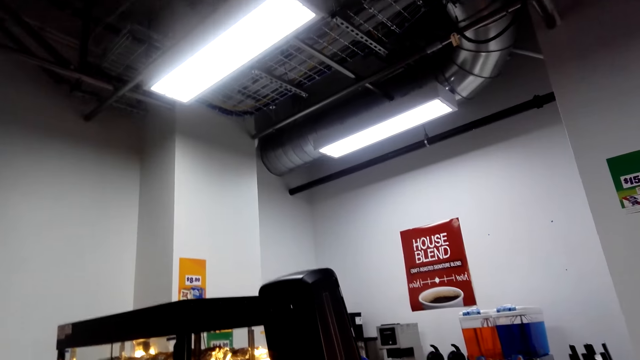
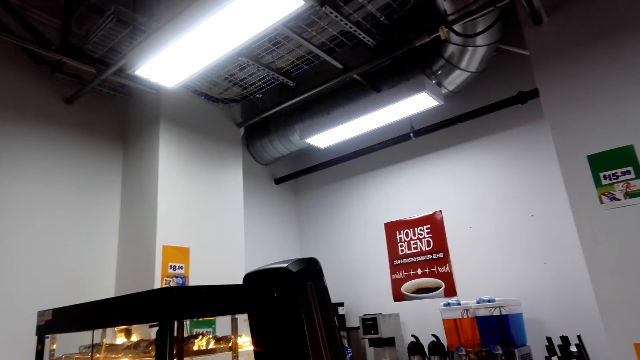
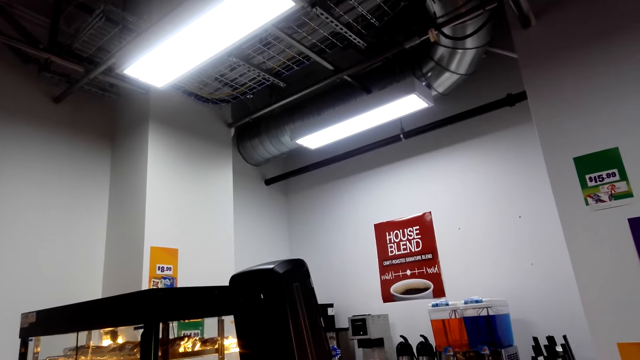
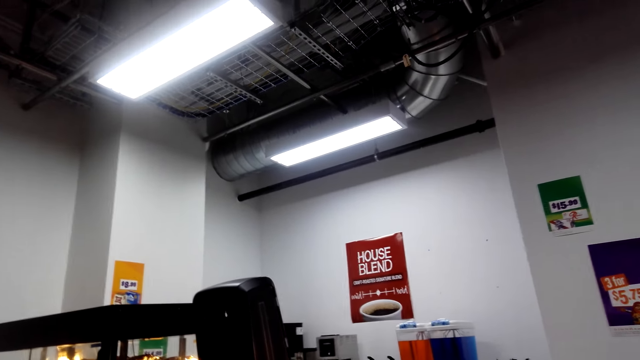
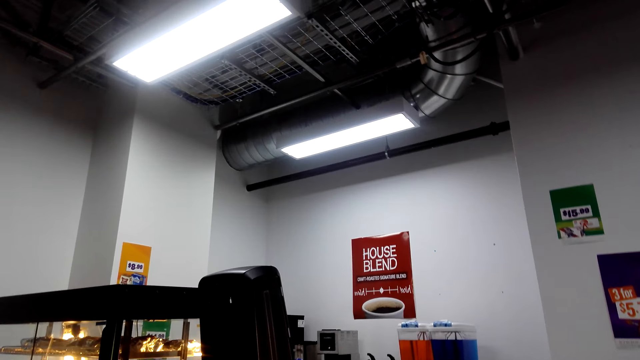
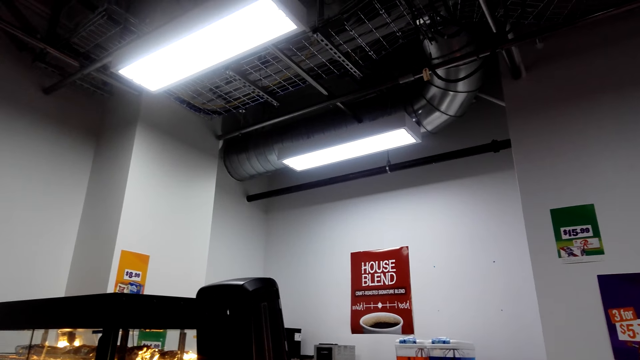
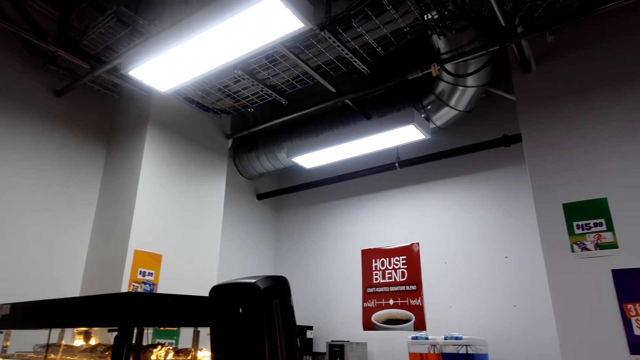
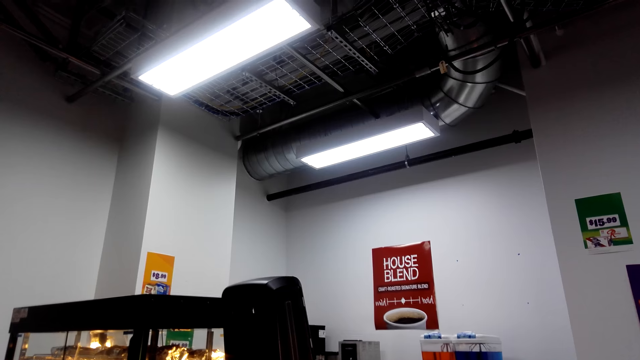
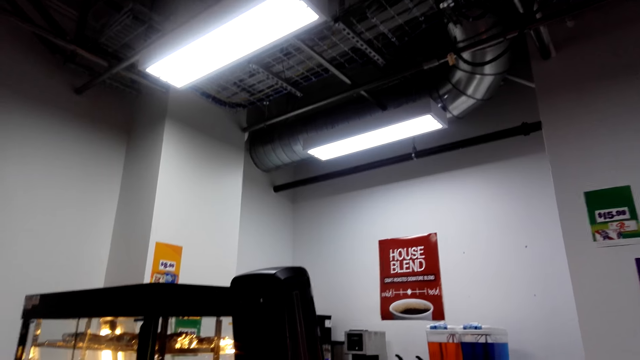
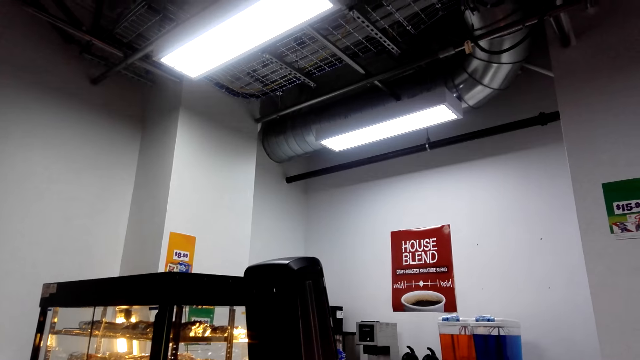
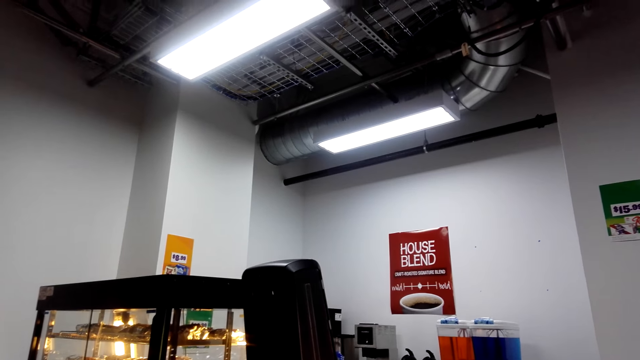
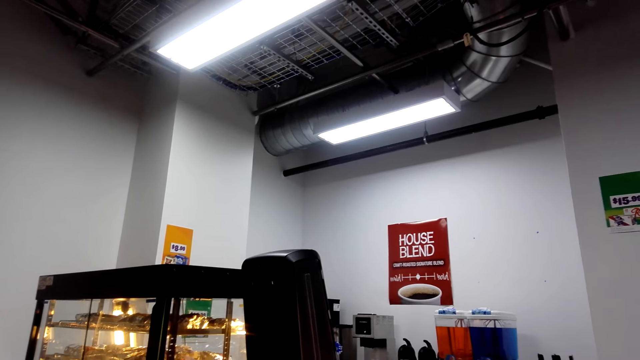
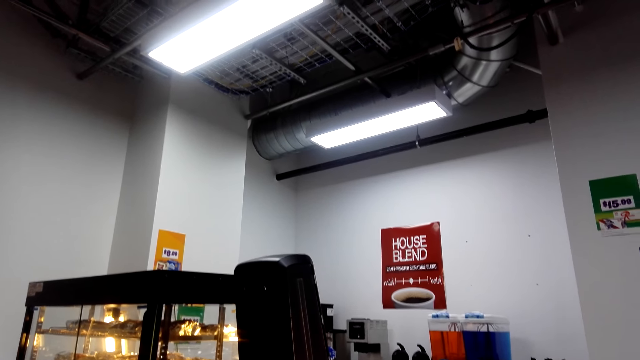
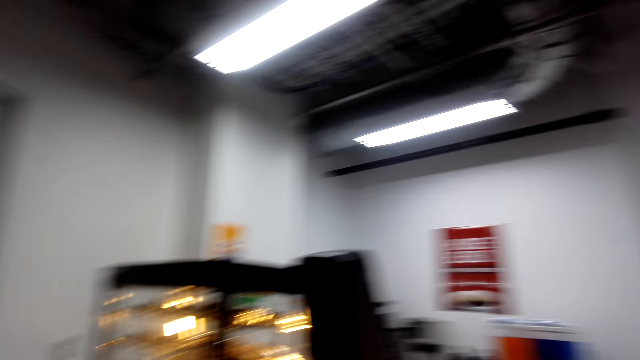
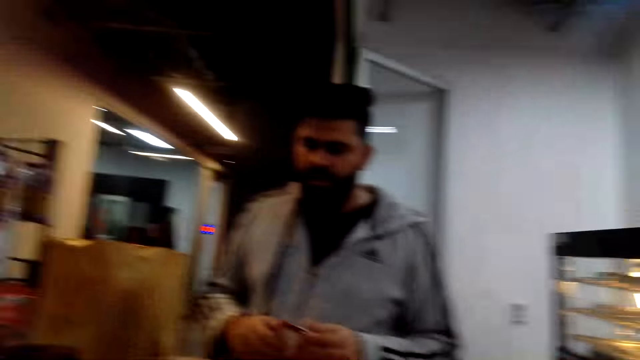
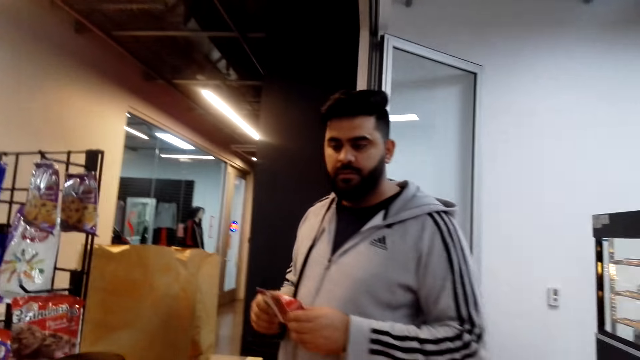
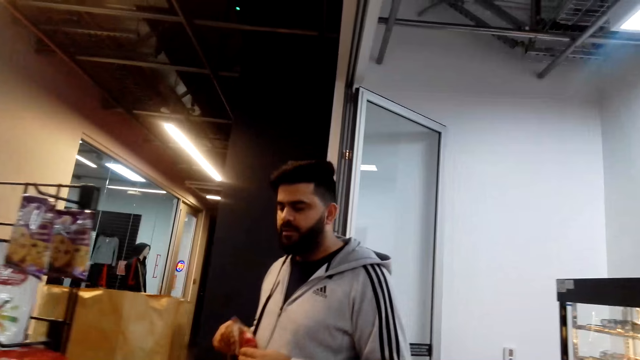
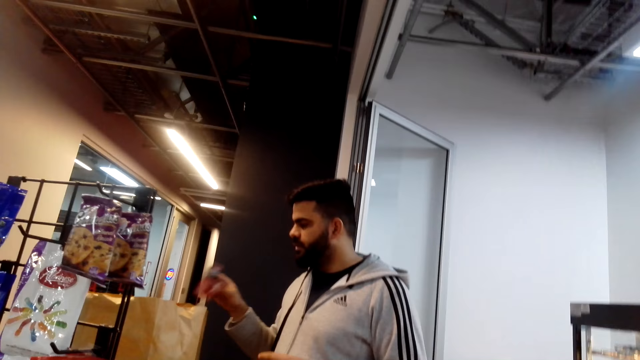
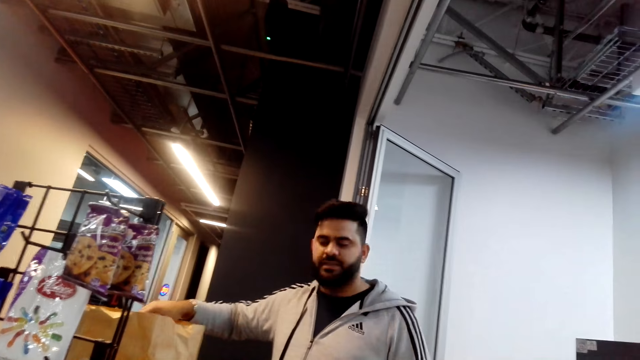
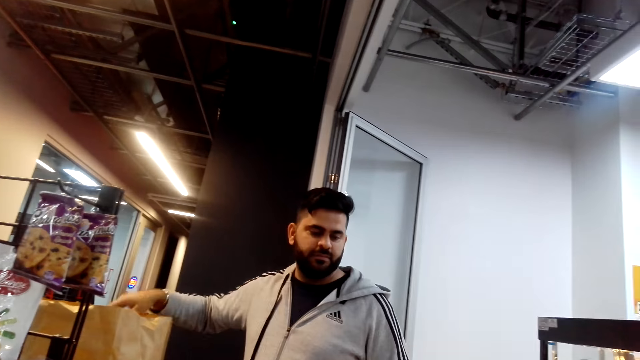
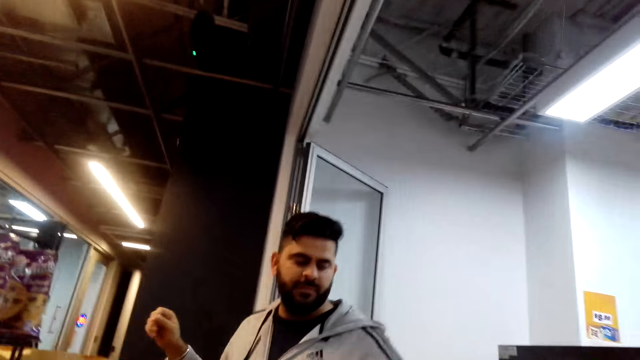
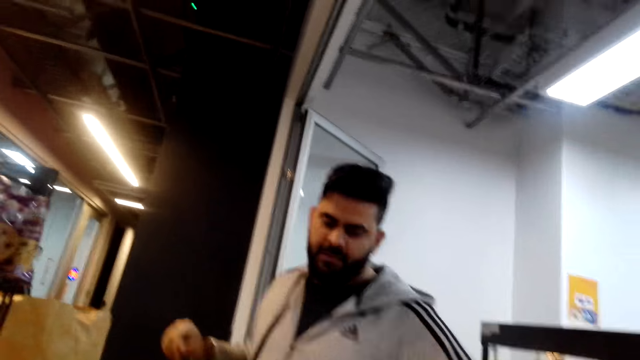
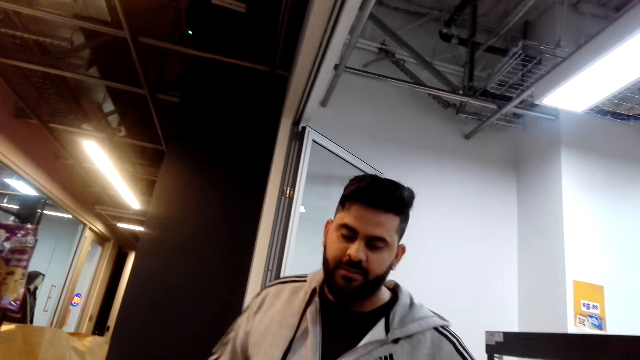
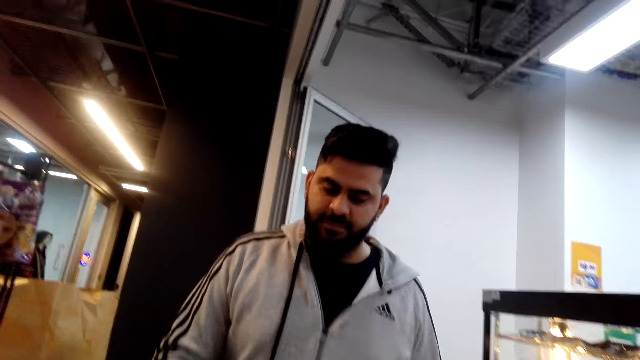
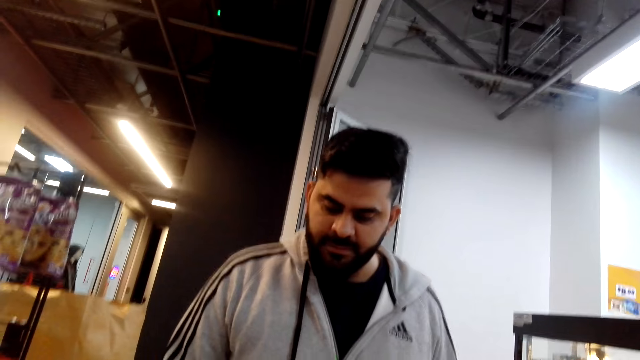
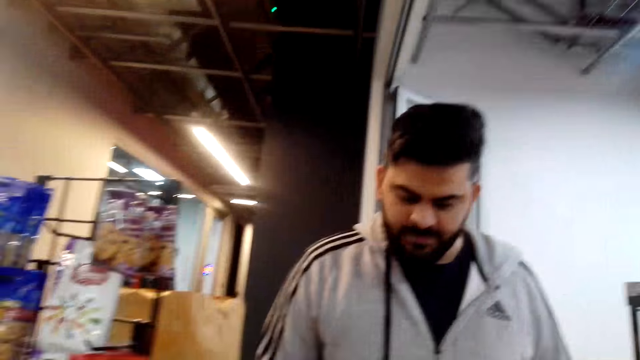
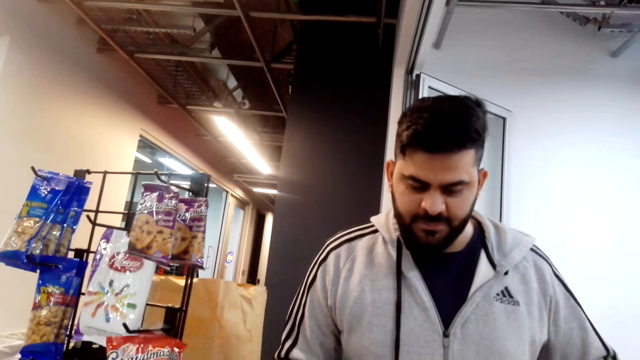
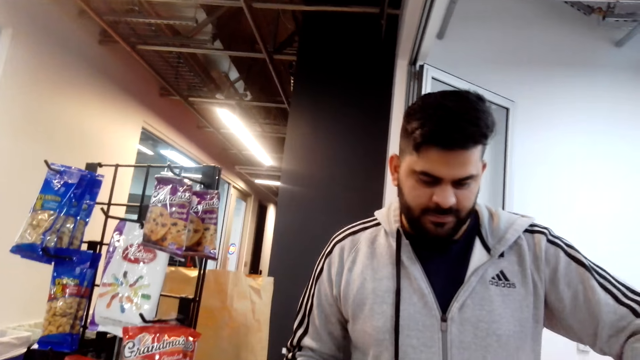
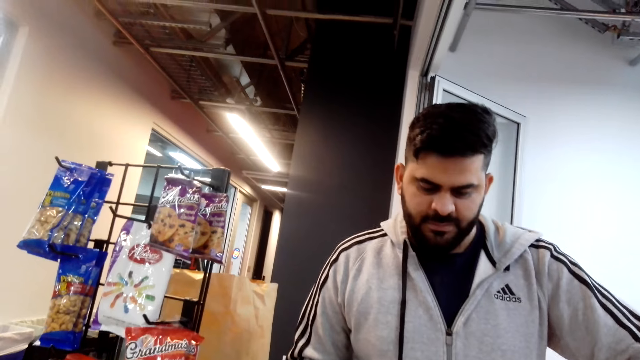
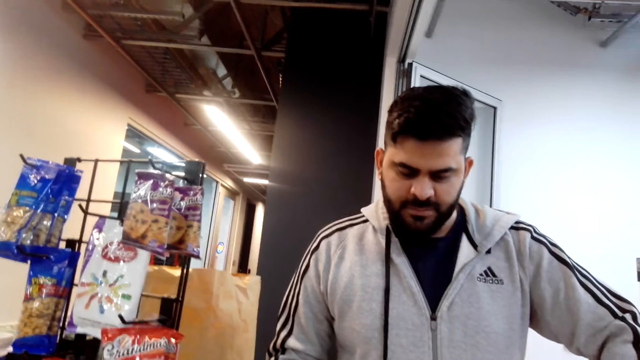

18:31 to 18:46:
The camera wearer looks around the cashier desk. They dialogue with the cashier. The cashier drops the goods and talks.

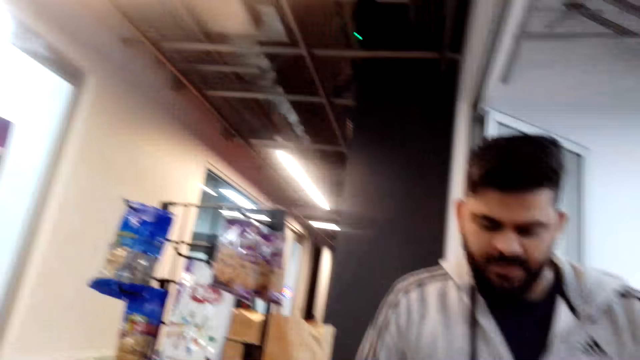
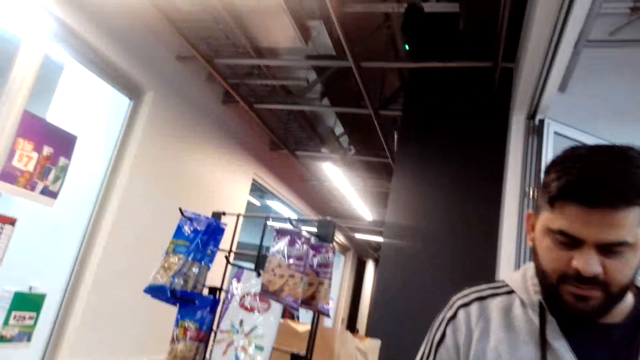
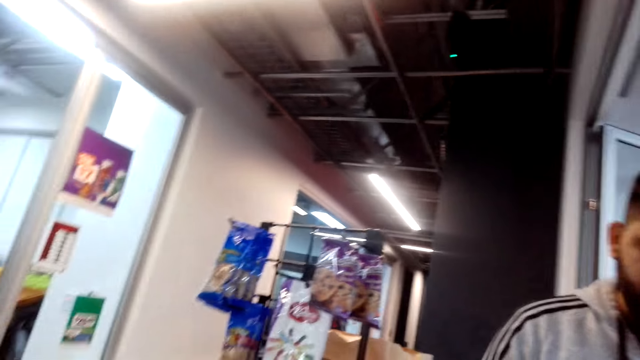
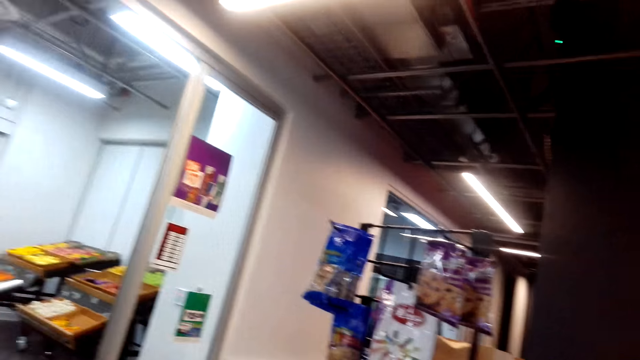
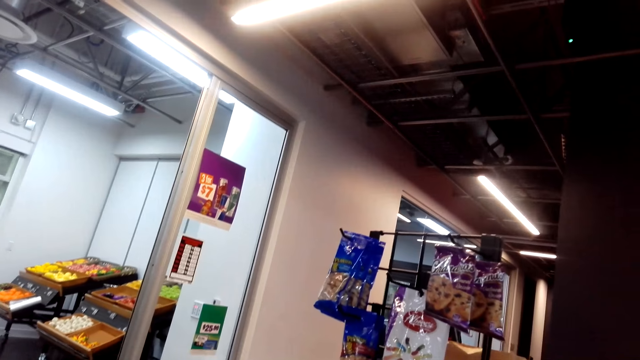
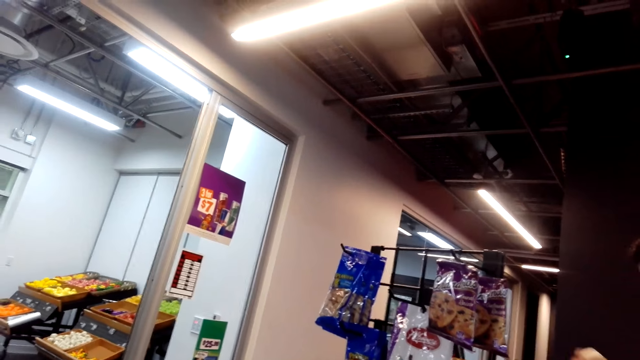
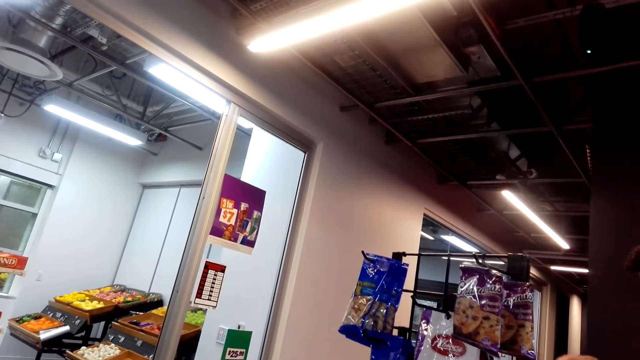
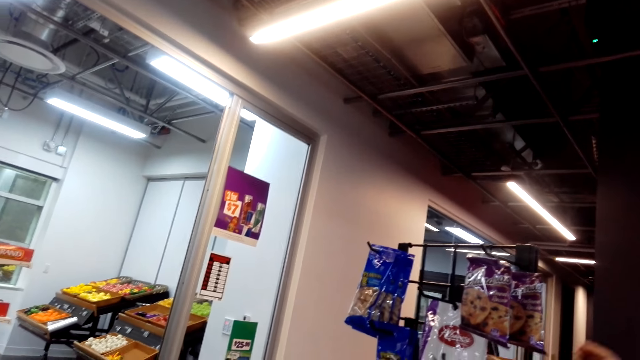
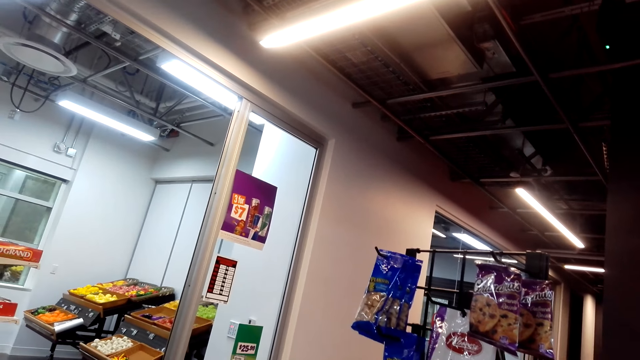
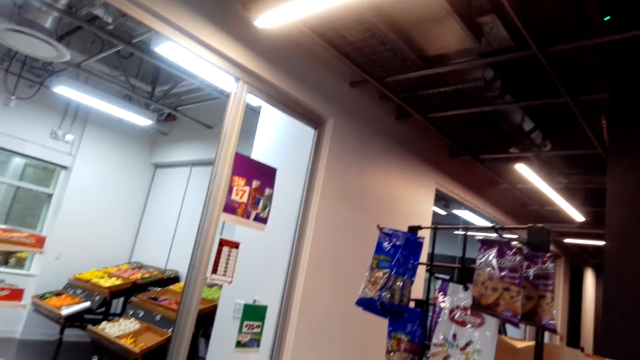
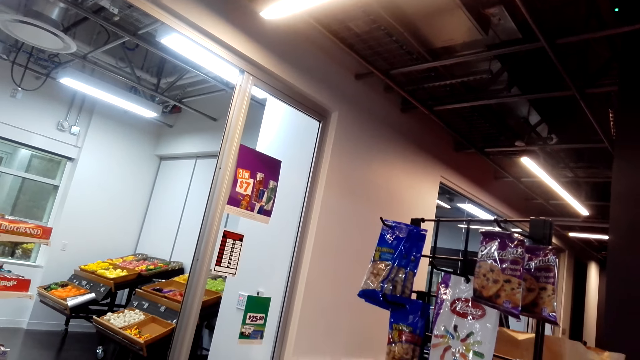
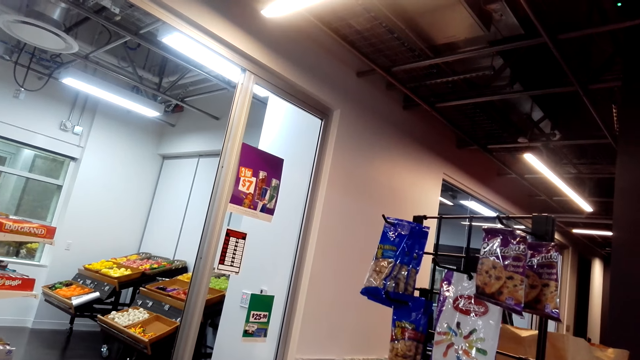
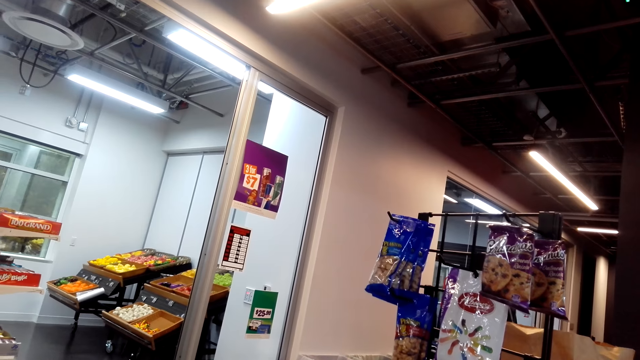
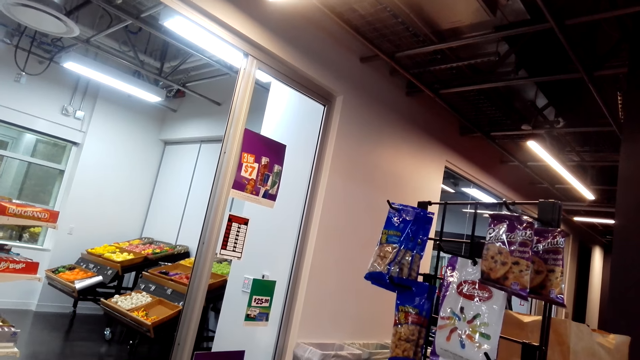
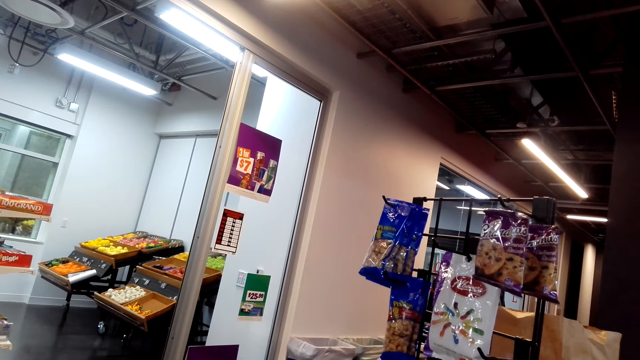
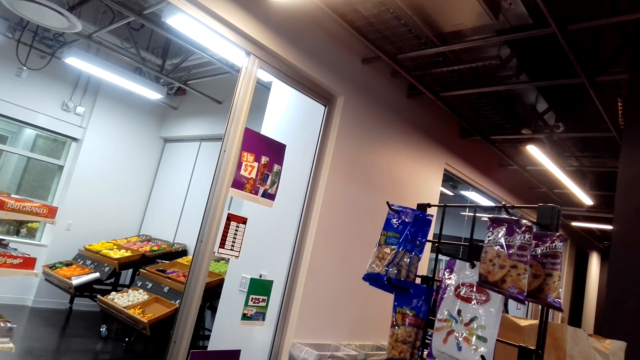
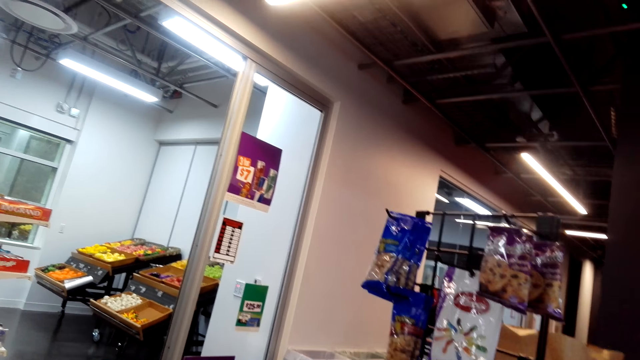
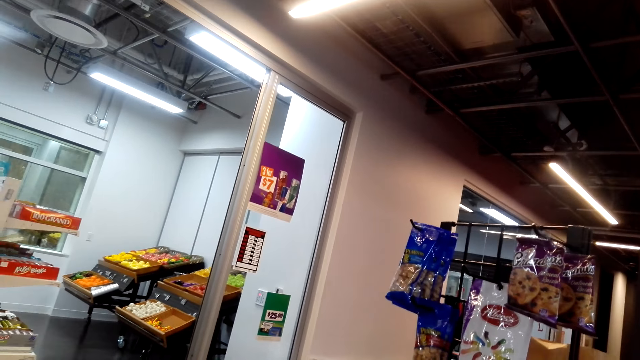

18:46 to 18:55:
The camera wearer looks around the cashier area. They dialogue with the cashier. They look around the cashier area.
